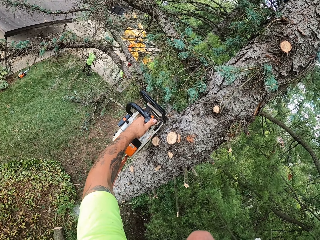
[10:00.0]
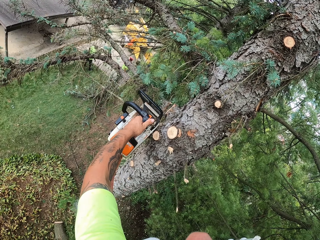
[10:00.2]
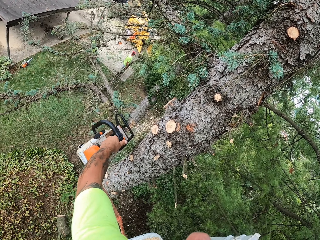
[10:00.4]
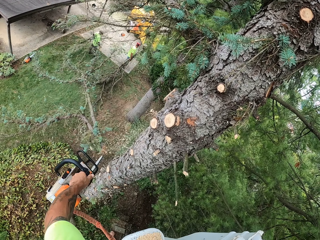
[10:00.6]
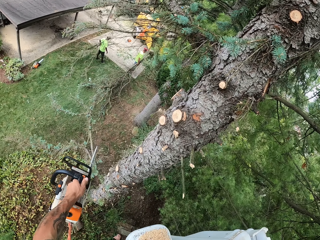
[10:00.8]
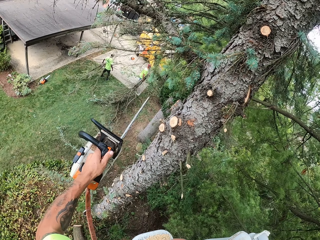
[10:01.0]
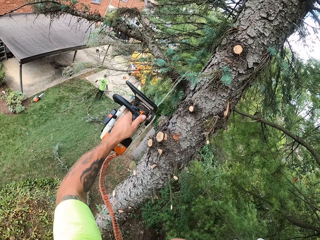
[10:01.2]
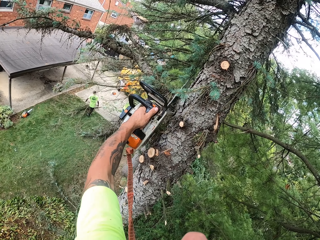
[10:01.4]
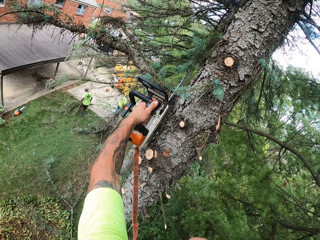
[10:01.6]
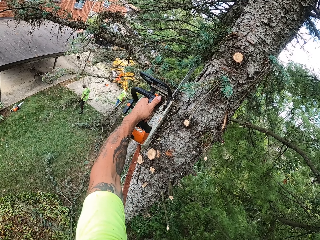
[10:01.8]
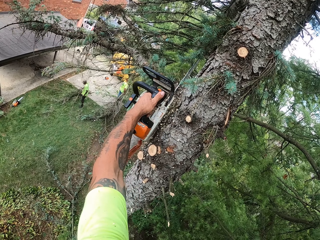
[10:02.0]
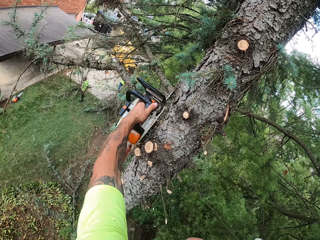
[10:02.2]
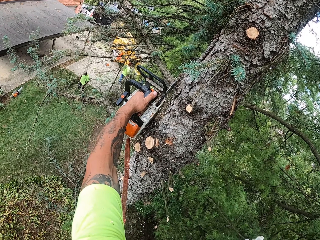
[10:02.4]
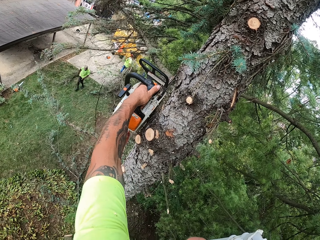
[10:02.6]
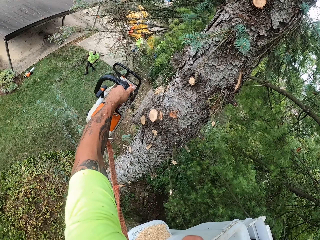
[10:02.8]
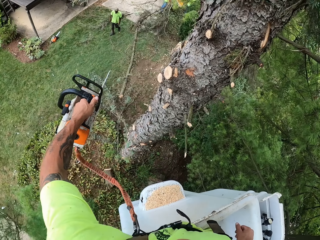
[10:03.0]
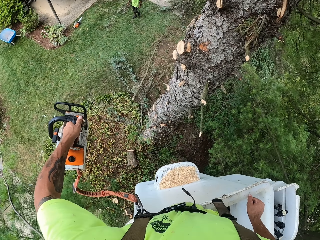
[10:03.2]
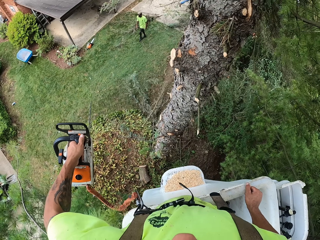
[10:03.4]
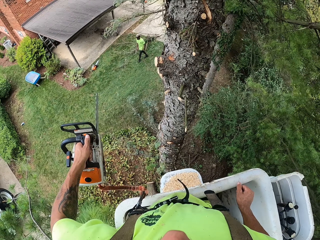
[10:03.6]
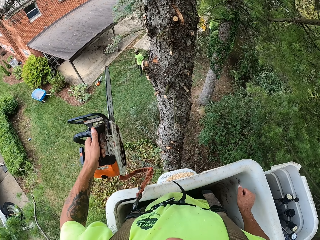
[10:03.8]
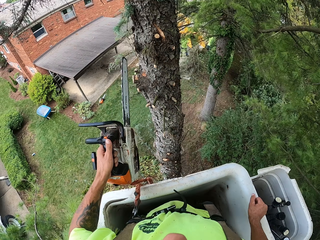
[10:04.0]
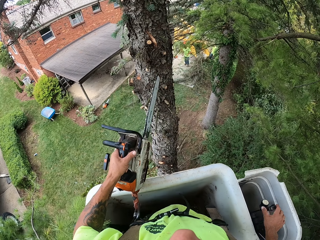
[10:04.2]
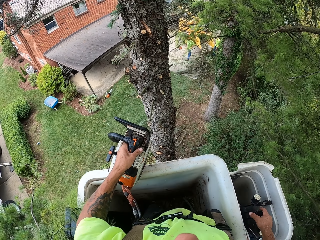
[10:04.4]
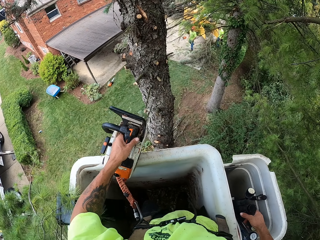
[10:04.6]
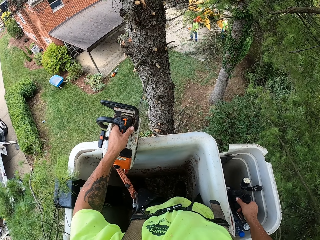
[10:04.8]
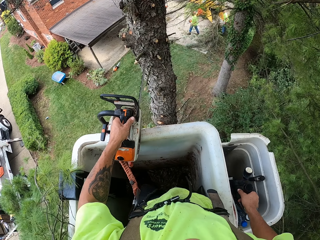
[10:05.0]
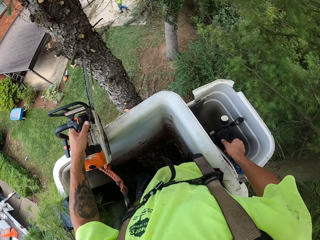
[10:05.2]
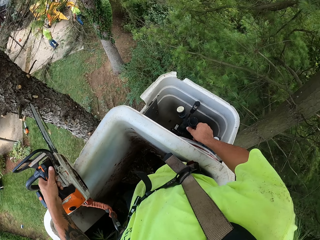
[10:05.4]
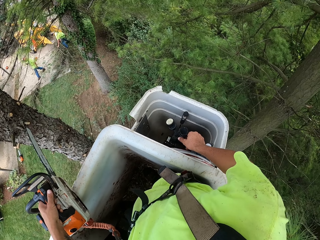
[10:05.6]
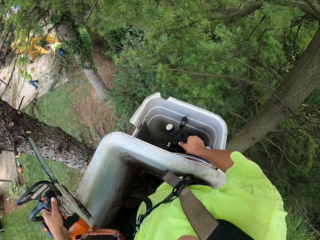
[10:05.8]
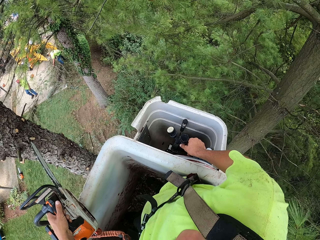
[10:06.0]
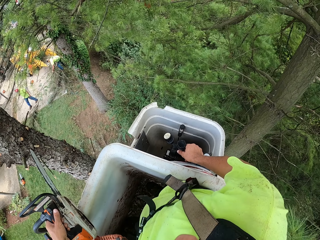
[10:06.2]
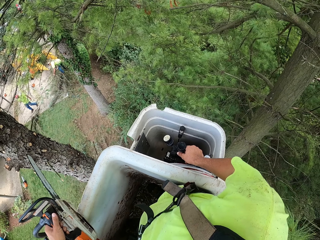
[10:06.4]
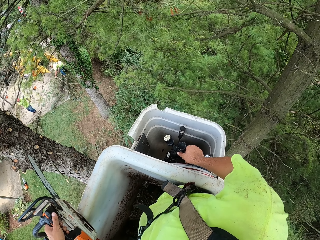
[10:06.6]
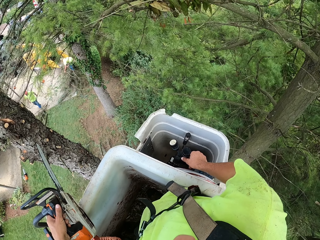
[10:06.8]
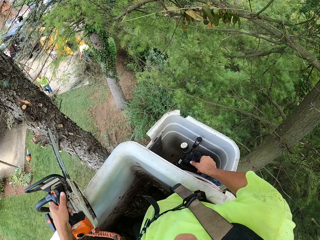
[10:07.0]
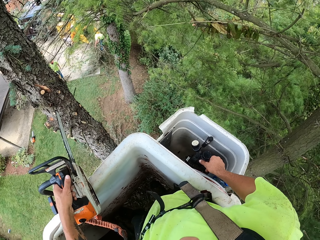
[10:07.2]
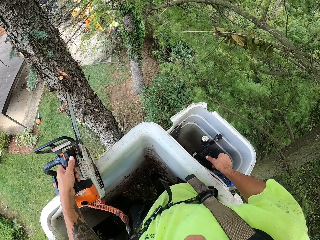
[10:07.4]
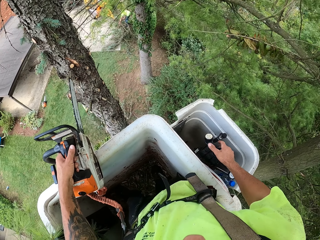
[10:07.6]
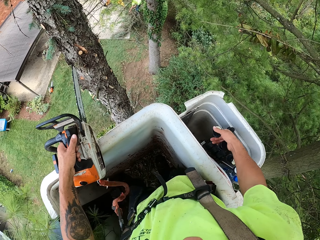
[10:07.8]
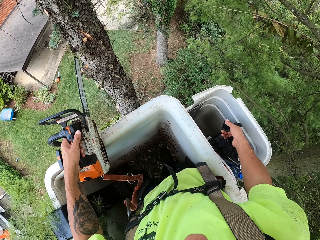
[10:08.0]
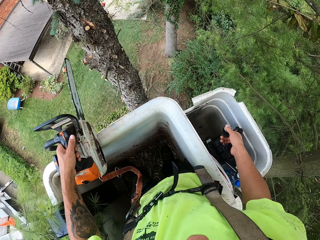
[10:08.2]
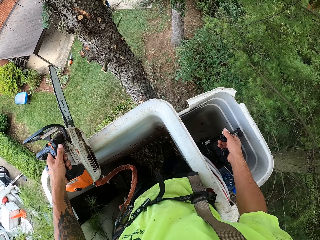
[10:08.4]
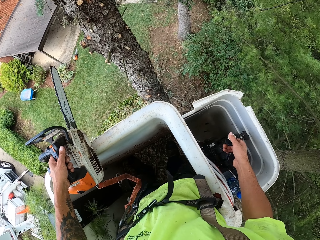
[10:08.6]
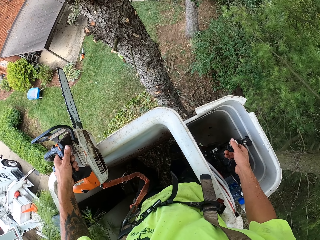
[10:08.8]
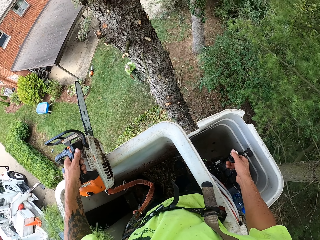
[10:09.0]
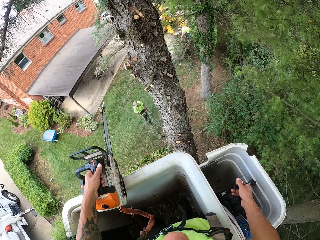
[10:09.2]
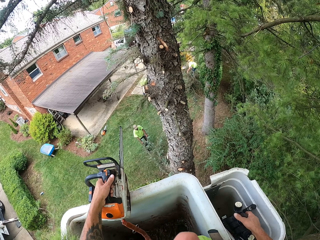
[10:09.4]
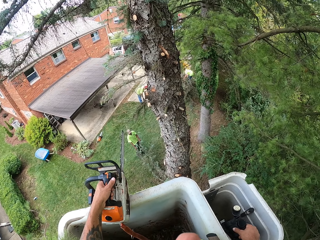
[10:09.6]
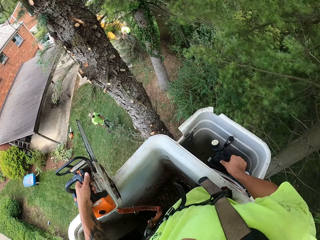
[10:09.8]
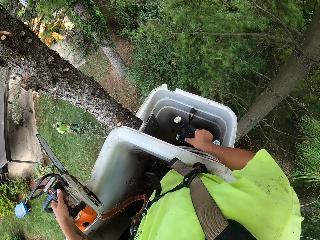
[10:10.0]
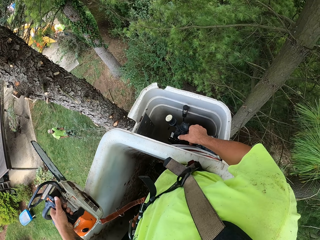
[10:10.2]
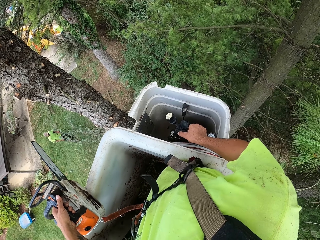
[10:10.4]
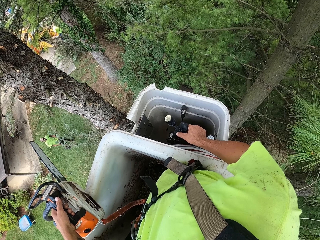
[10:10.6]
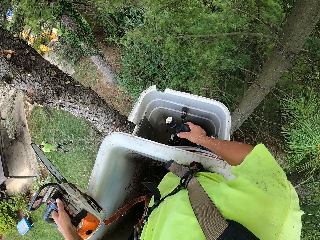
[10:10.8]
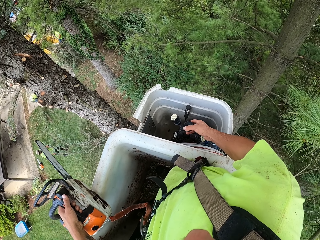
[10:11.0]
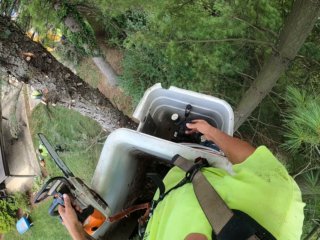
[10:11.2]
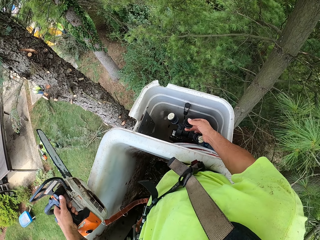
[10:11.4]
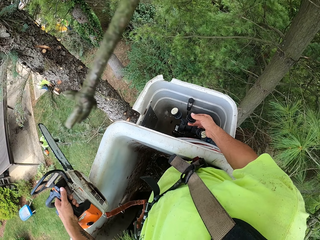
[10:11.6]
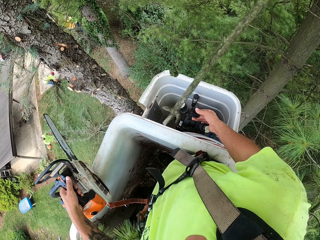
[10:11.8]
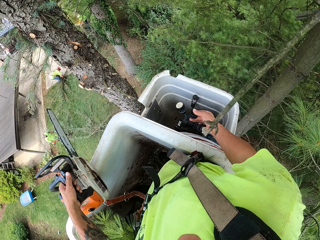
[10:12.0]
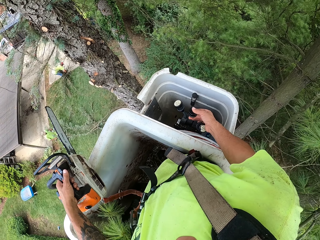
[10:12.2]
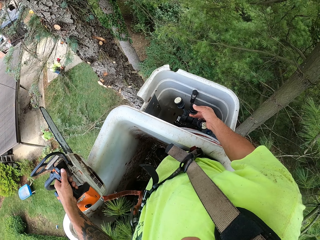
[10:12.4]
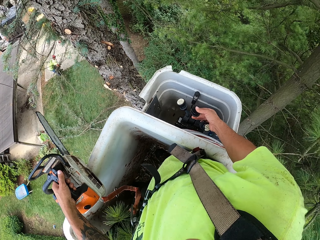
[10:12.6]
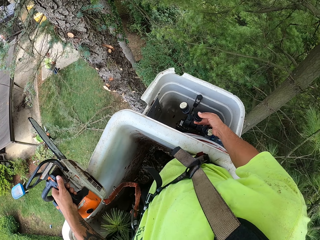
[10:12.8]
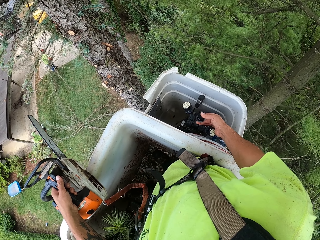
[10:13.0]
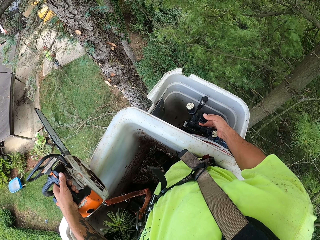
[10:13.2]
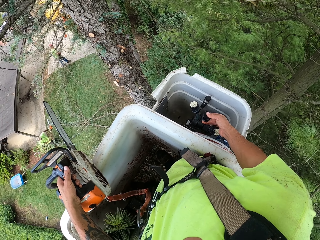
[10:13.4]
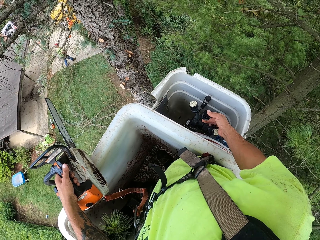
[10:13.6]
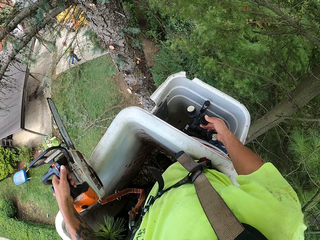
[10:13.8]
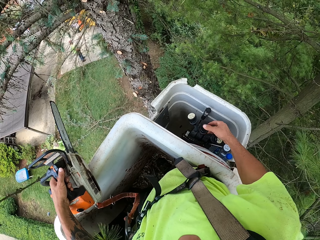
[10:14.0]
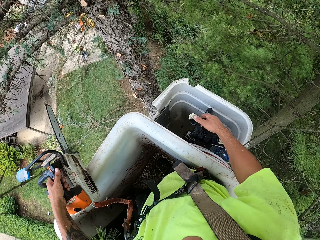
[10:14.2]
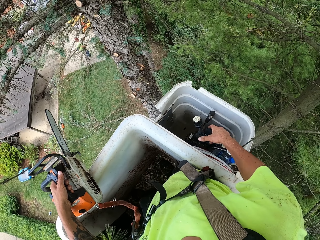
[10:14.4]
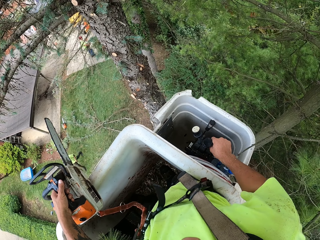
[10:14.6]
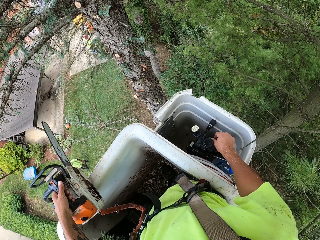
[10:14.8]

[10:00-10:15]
The camera wearer cuts off a branch from the tree with the chainsaw in his left hand. He cuts off a branch again. He grabs the hydraulic stick of the boom lift with his right hand. He moves the boom lift with the hydraulic stick in his right hand. A man pulls a tree branch on the ground with both hands. Another man packs the tree branches on the ground with both hands.

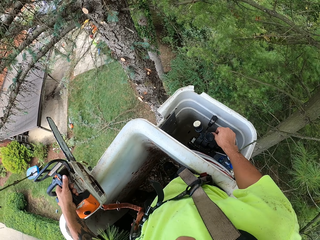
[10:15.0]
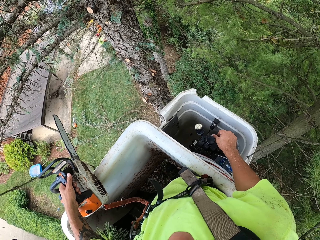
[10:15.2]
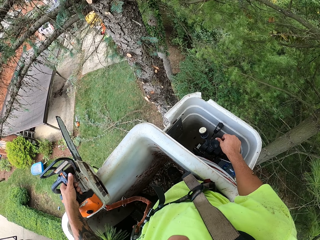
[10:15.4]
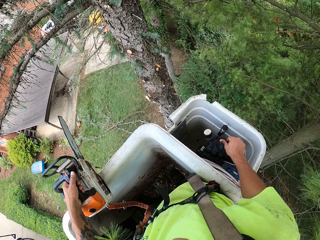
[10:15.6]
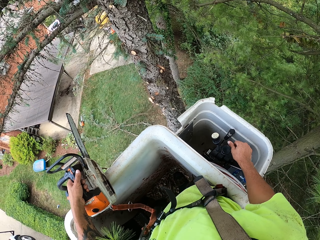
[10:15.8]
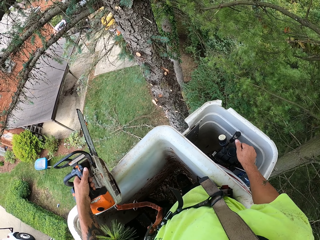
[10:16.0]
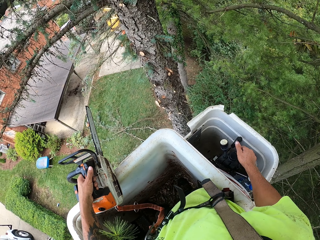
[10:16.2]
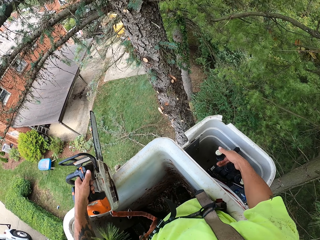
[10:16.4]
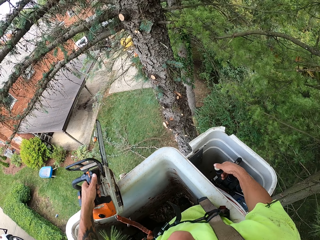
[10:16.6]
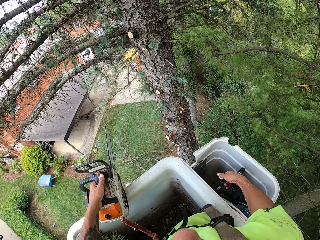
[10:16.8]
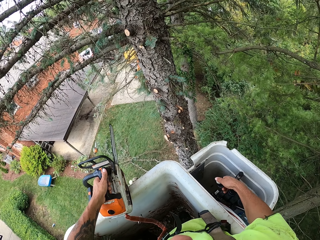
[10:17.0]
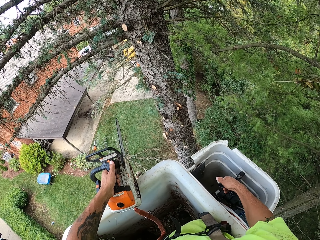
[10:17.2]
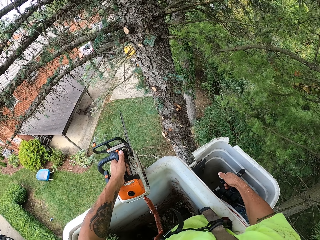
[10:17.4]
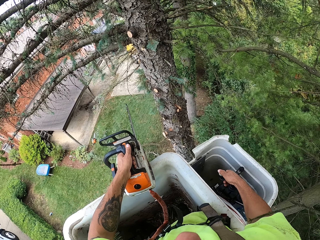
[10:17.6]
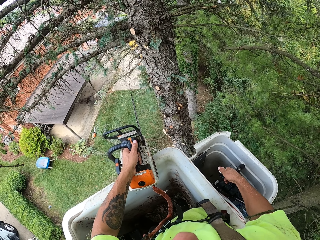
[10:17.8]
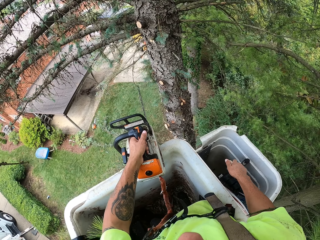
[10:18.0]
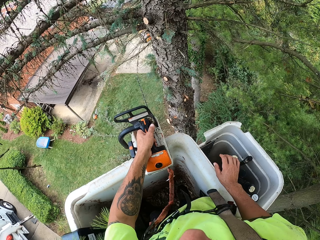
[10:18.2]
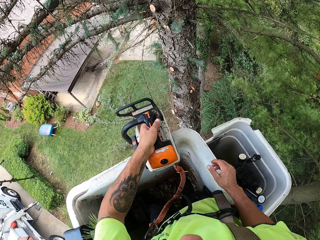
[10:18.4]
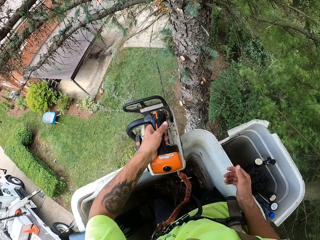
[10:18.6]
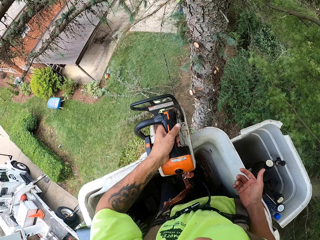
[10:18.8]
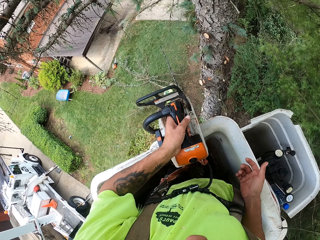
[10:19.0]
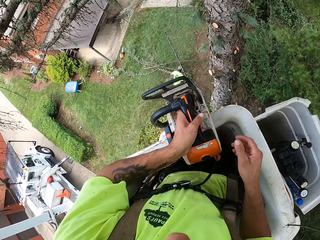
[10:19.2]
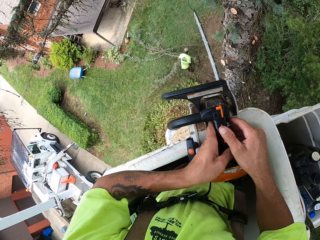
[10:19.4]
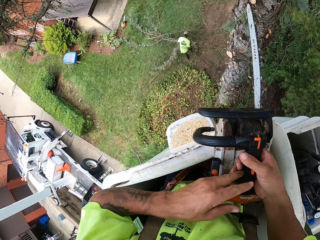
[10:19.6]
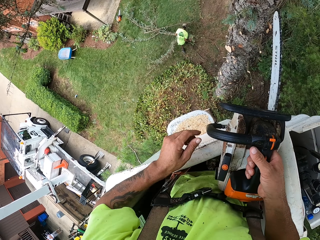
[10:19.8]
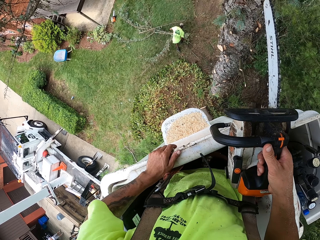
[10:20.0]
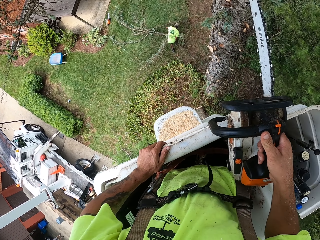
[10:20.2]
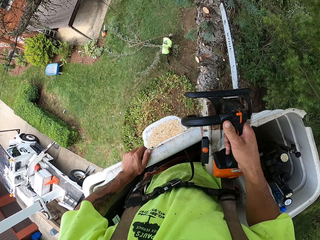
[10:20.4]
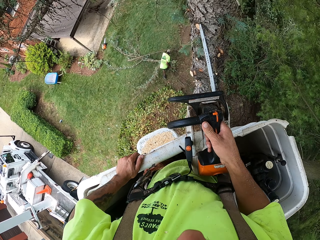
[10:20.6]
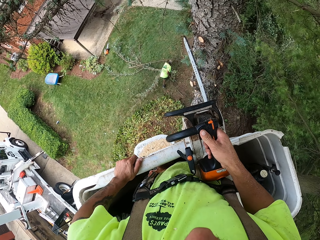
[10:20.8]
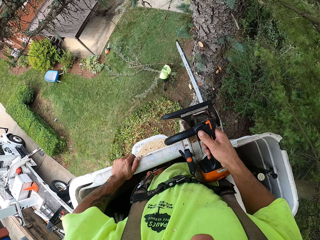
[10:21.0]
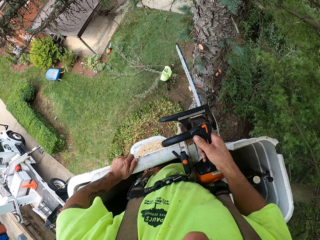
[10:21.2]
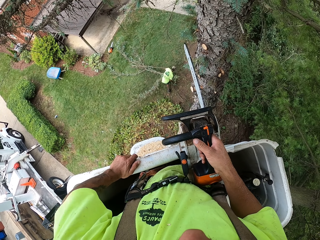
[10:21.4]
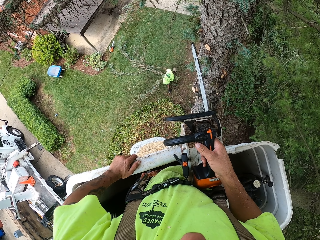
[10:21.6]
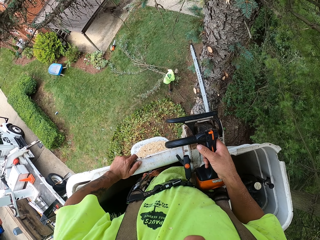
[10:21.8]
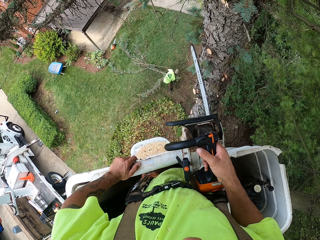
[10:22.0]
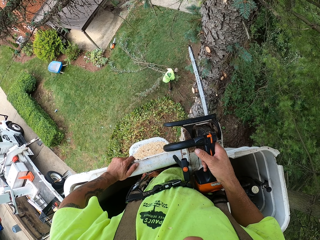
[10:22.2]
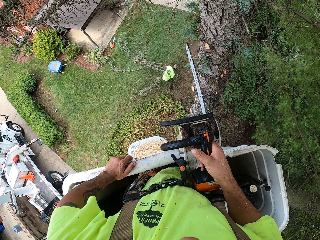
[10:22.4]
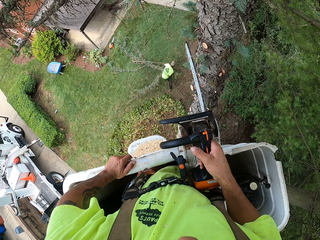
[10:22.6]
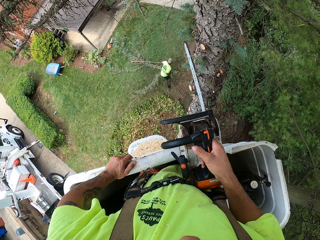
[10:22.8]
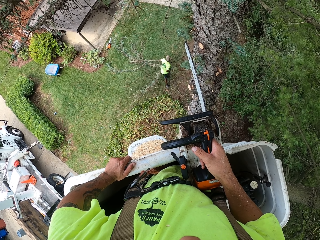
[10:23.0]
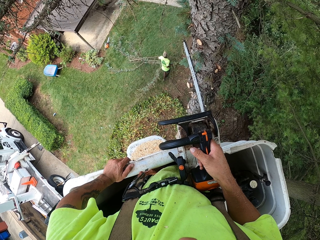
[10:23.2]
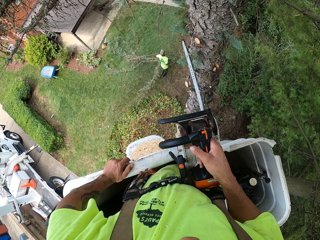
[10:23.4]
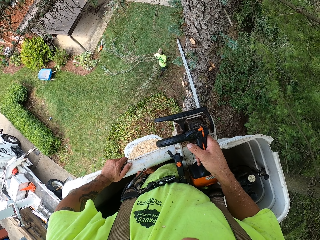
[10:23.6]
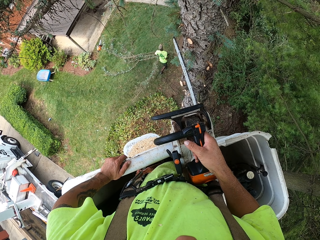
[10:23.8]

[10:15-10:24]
The camera wearer passes the chainsaw to his right hand. He cuts the tree branches with the chainsaw.
